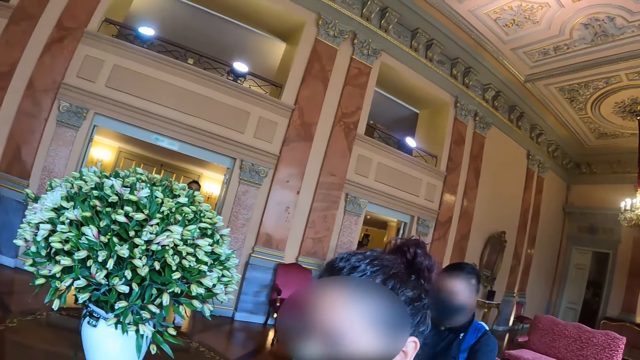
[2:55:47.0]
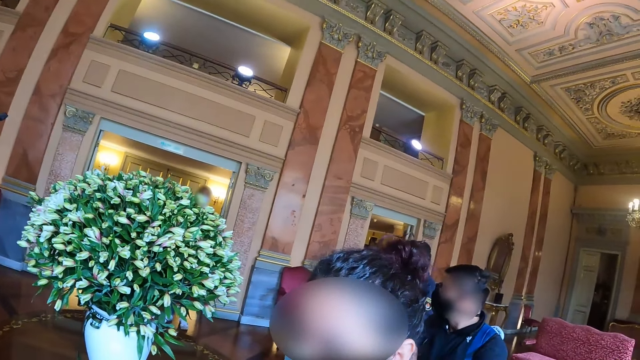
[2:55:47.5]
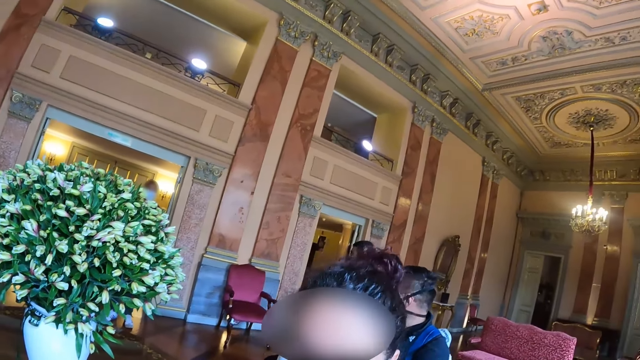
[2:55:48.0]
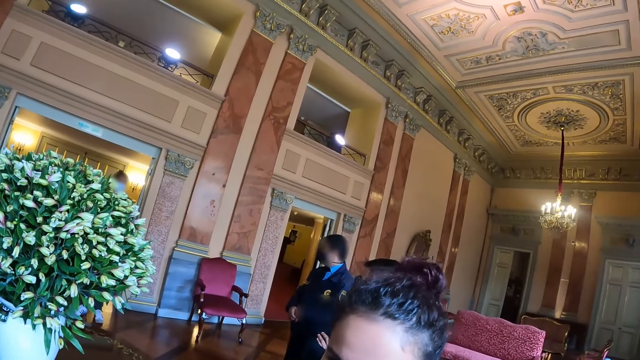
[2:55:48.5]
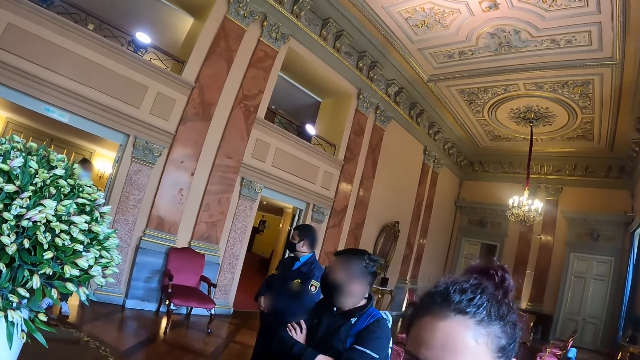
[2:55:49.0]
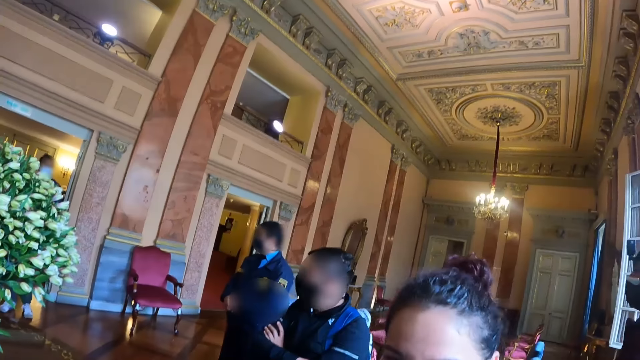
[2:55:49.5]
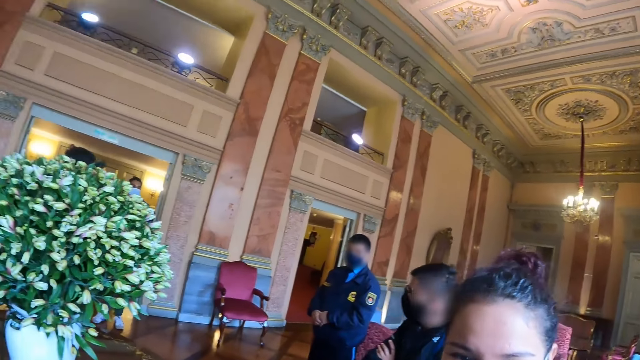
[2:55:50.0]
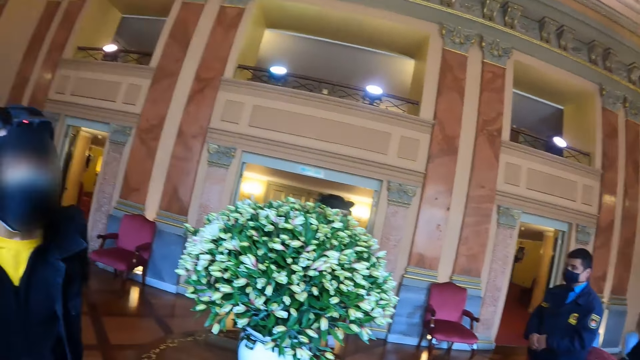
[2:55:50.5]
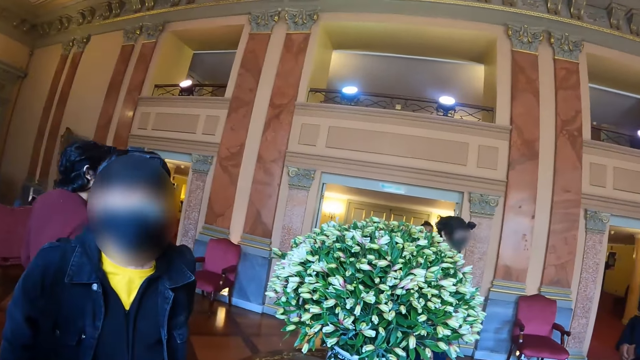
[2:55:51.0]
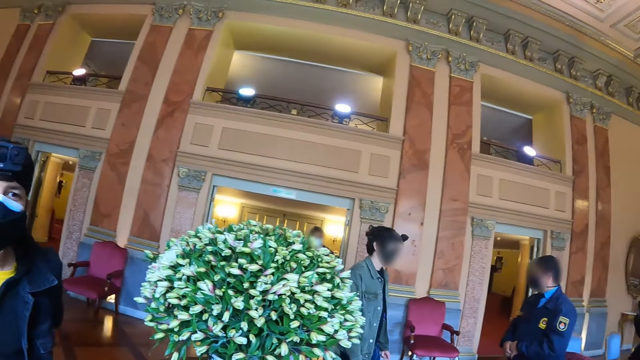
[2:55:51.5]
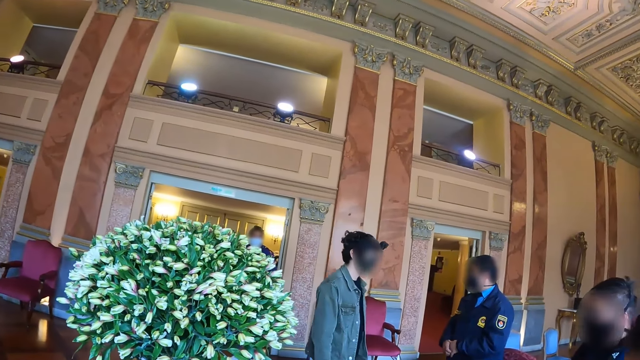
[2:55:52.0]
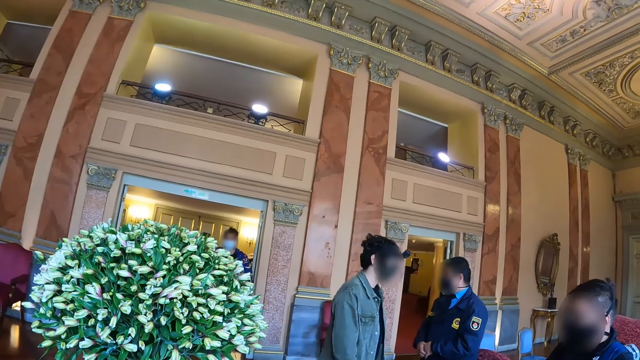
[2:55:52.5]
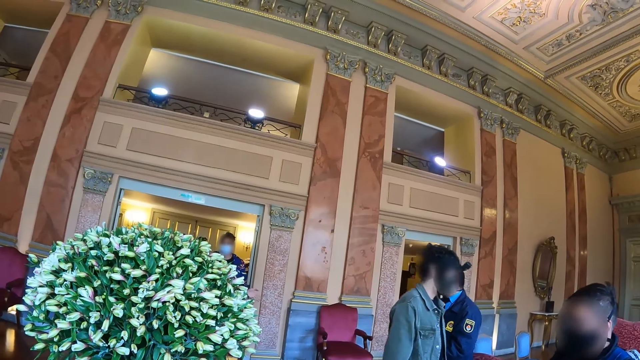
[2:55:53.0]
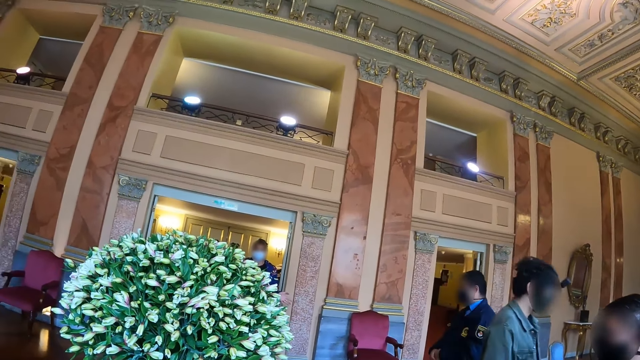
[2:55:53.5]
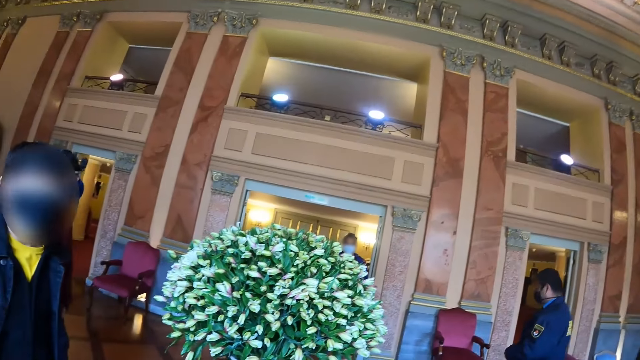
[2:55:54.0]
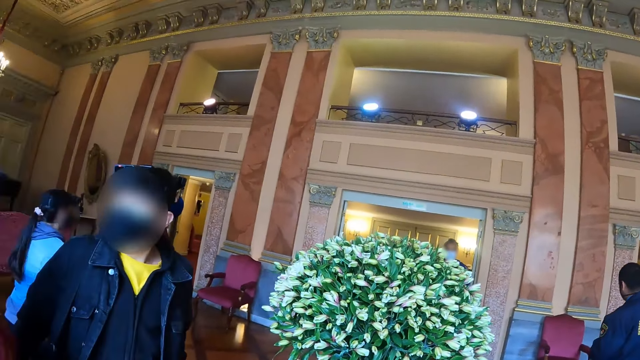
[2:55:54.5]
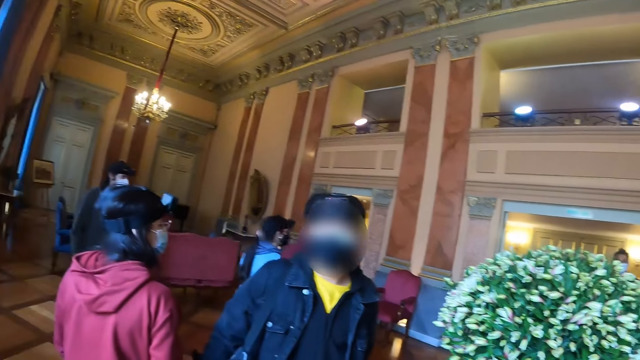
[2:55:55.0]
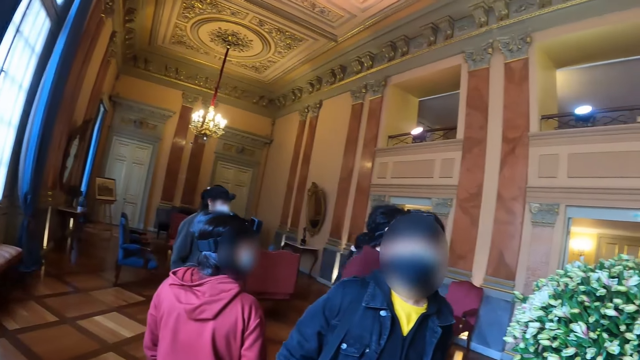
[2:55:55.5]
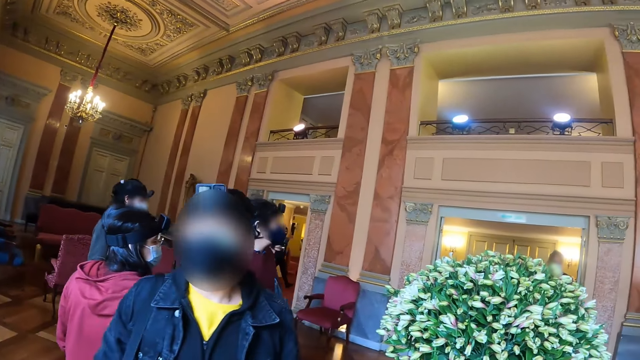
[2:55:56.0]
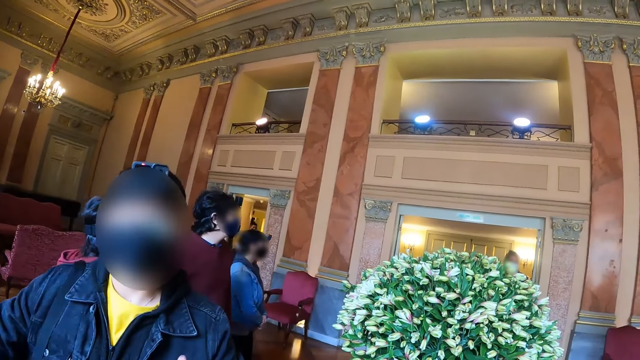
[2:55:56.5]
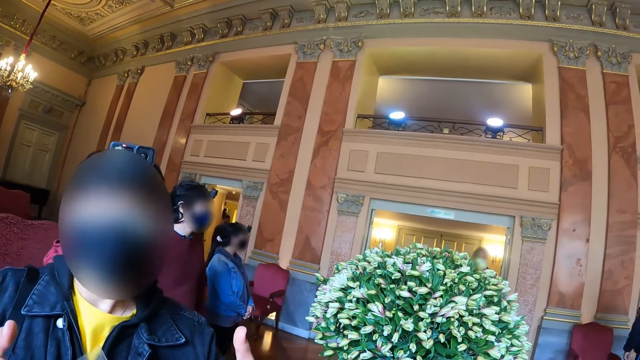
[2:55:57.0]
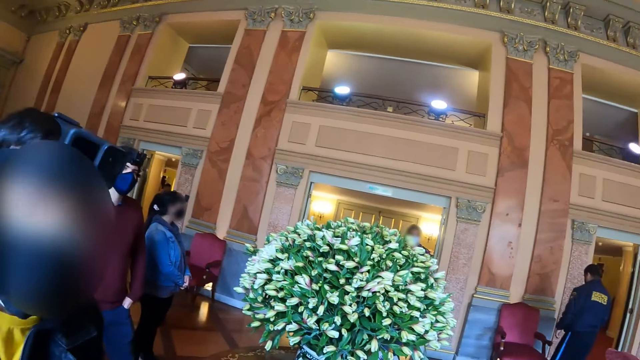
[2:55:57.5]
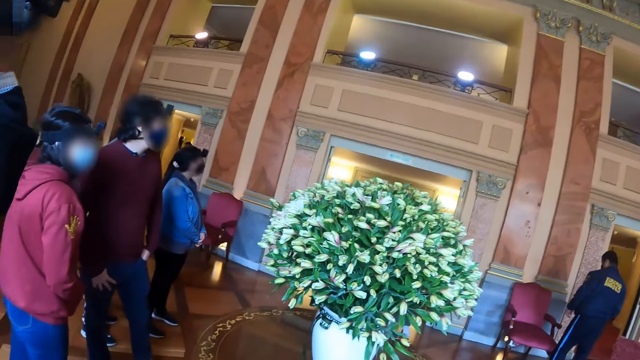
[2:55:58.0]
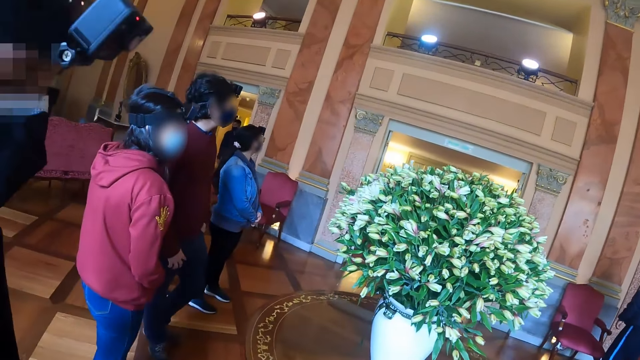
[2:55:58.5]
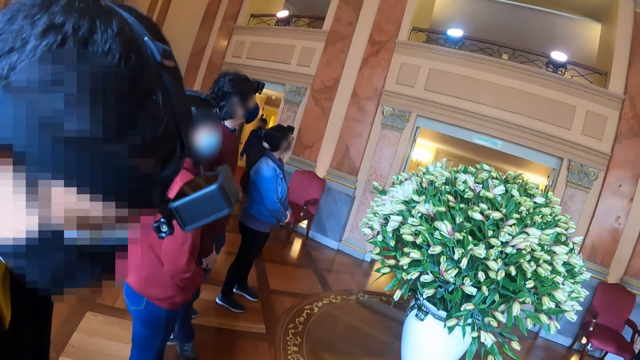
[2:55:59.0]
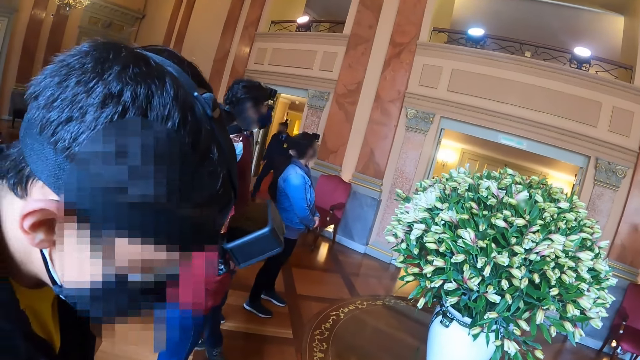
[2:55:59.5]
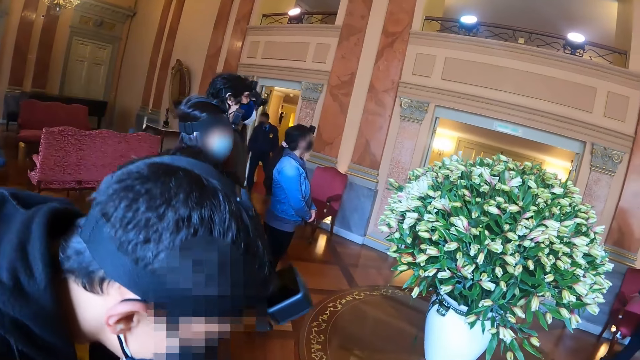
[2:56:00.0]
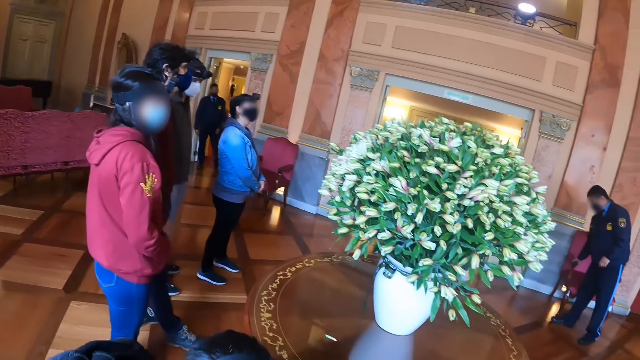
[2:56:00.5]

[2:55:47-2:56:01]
A person lifts both his hands up. The camera wearer converses with the person.

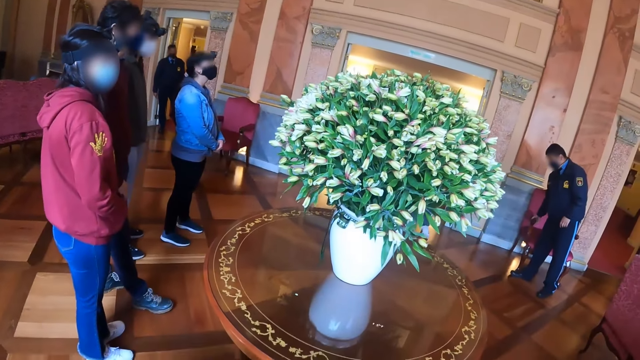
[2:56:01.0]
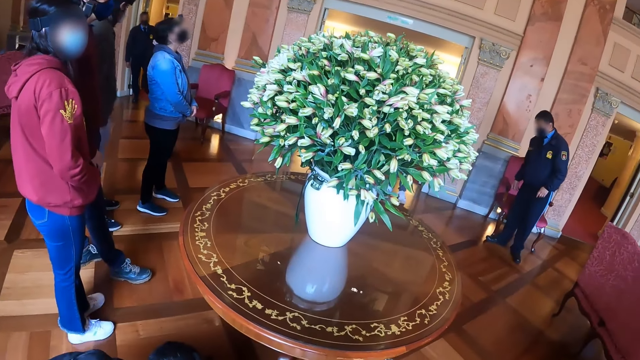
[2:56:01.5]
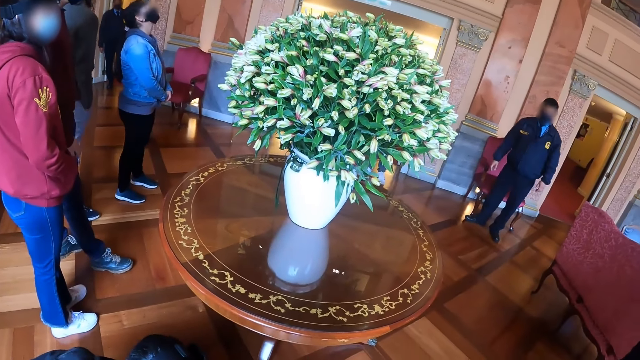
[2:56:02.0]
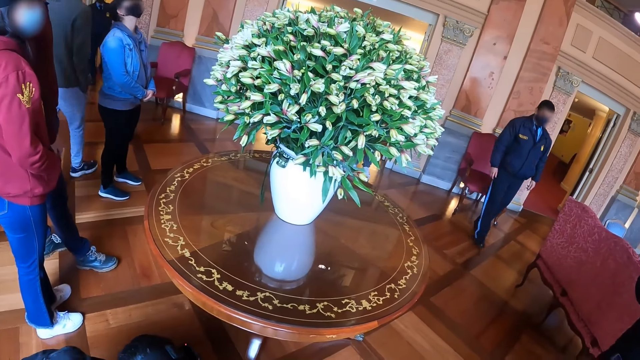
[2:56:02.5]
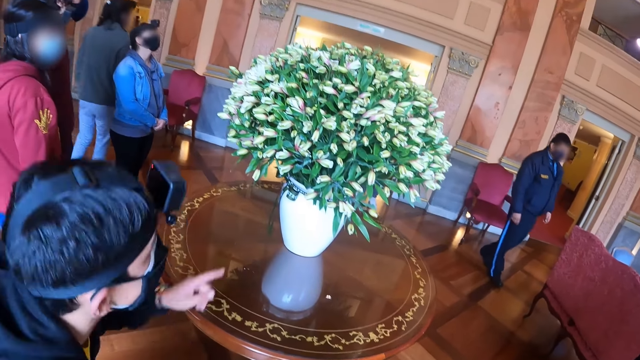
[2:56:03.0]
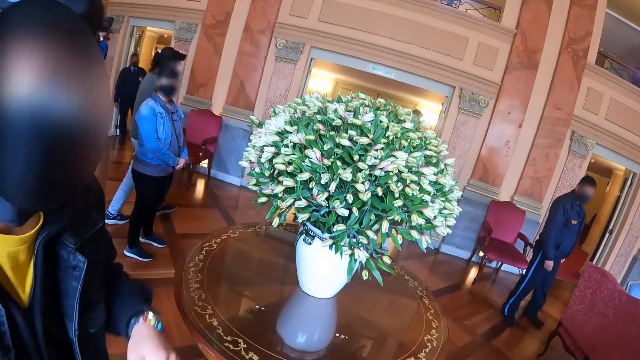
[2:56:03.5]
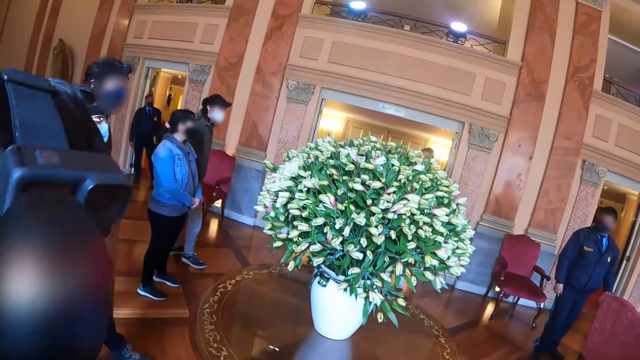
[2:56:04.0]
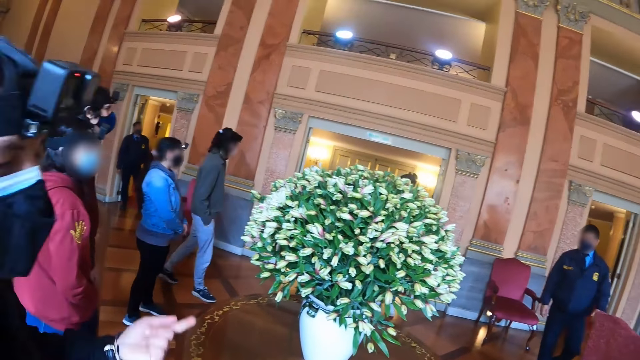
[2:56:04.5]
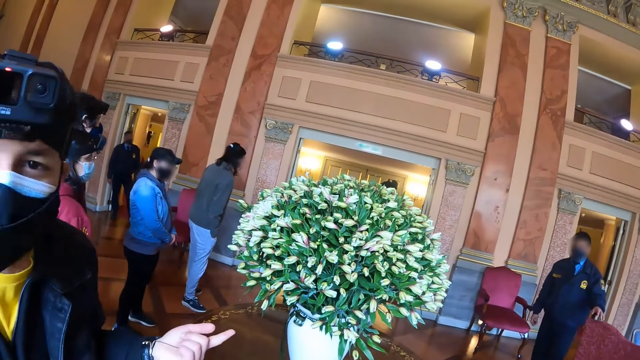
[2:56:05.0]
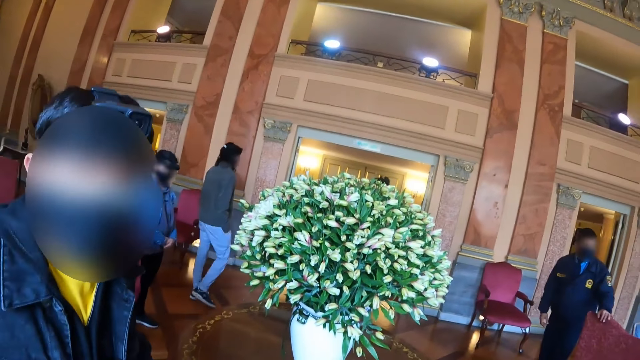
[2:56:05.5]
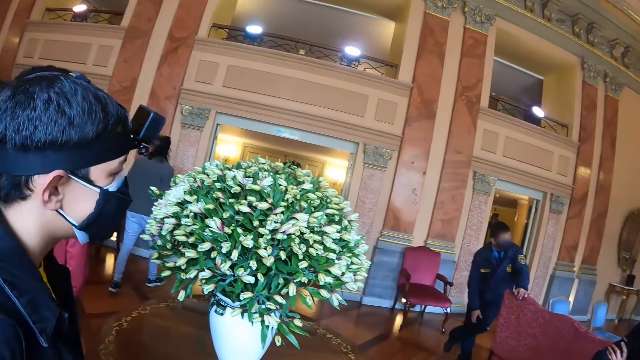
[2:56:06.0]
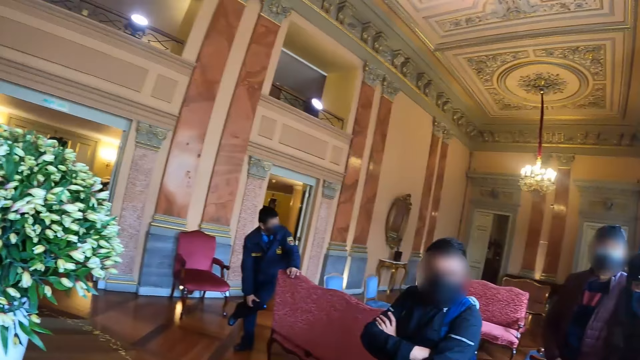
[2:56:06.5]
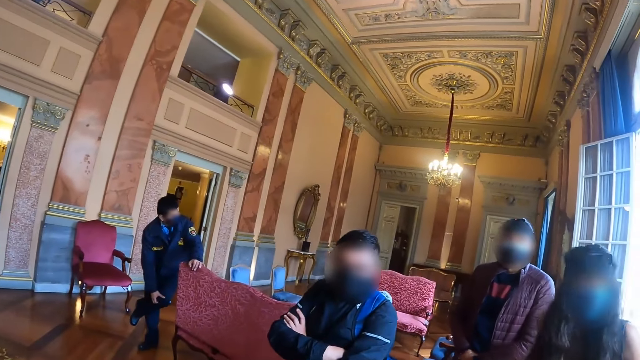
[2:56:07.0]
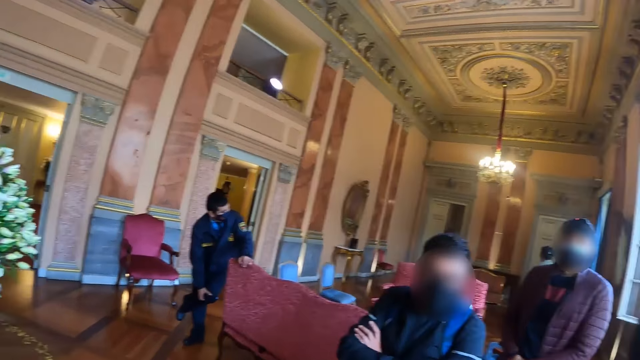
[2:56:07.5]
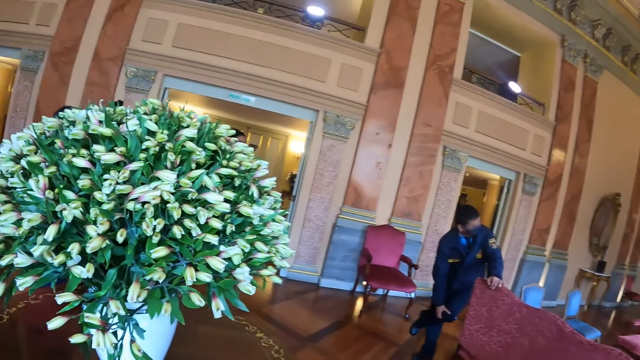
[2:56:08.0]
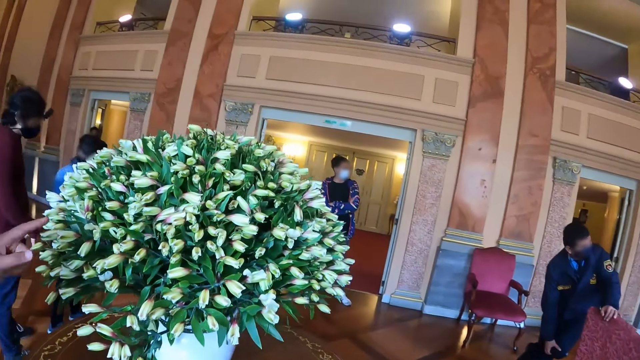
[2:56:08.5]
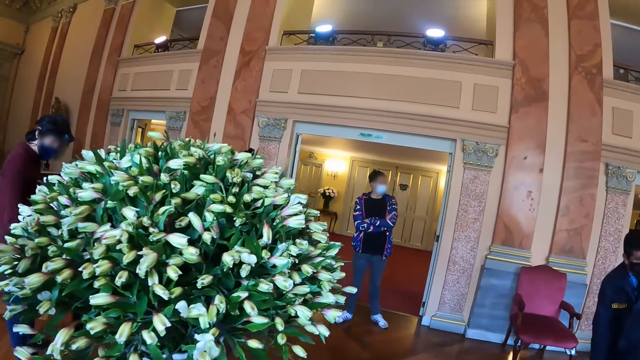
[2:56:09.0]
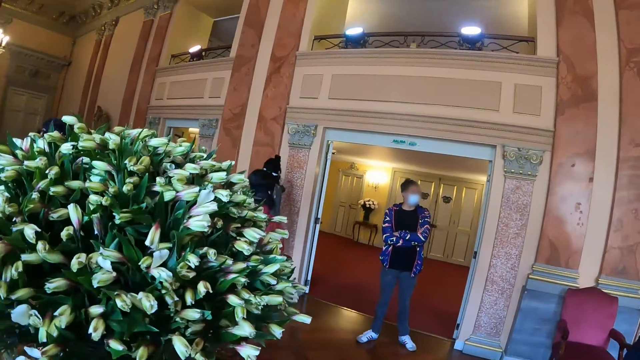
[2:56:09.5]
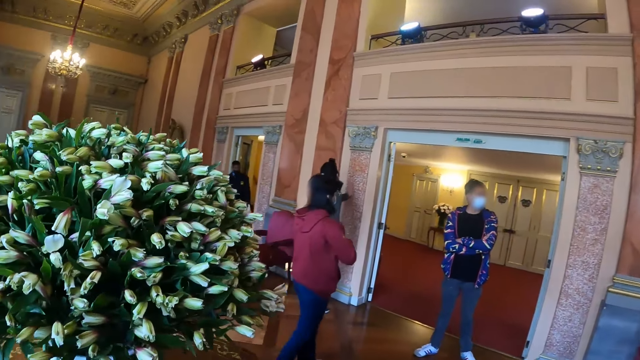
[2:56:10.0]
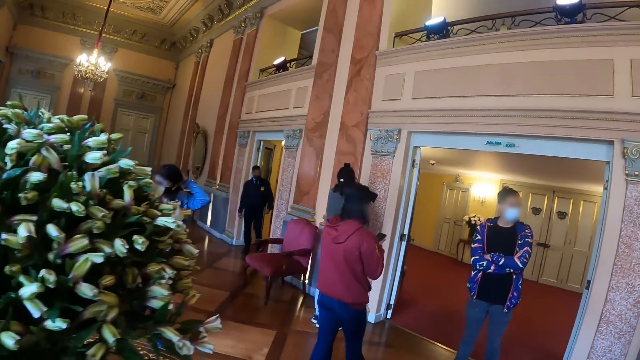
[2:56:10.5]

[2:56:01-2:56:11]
A person moves his left hand. The camera wearer interacts with something. They look around. They move around.
